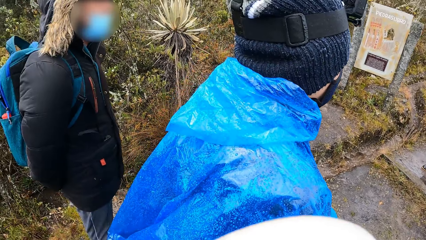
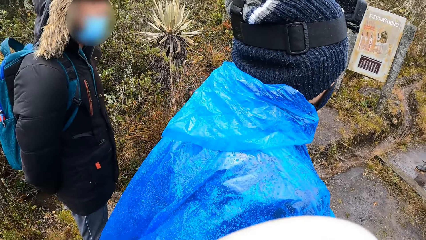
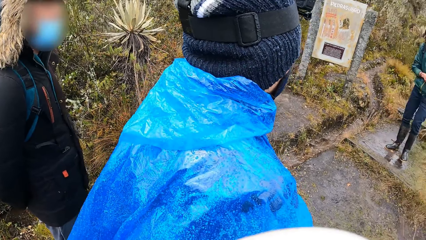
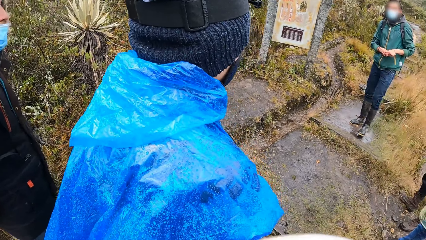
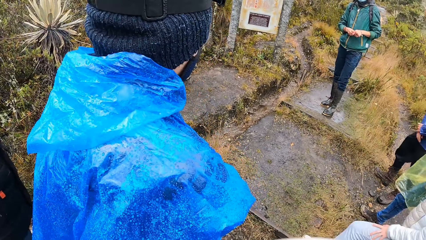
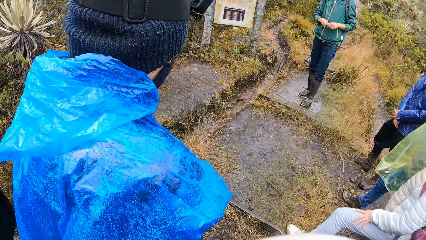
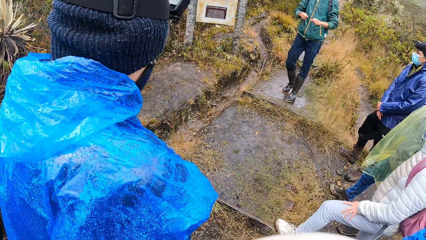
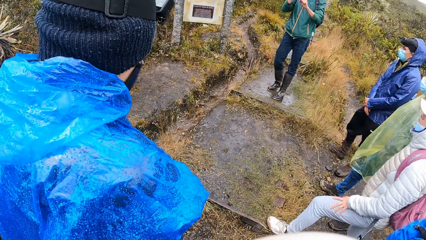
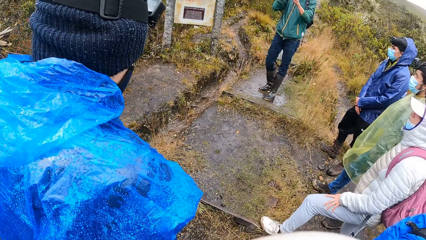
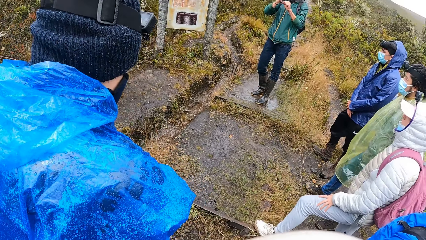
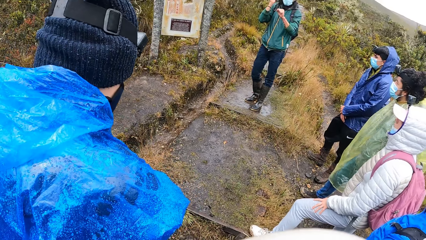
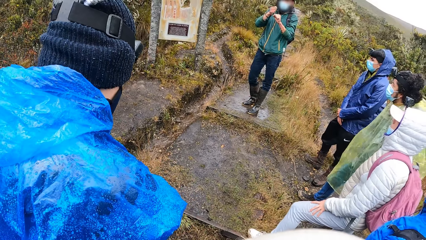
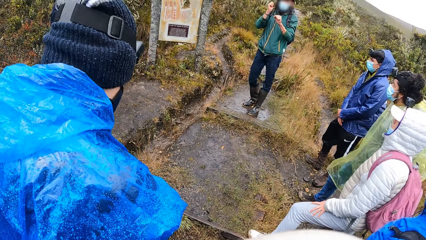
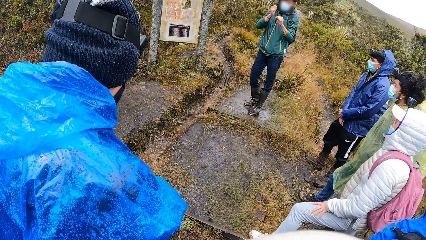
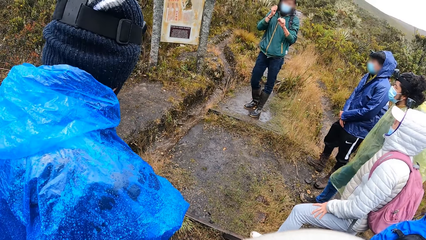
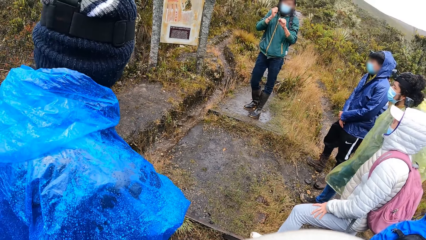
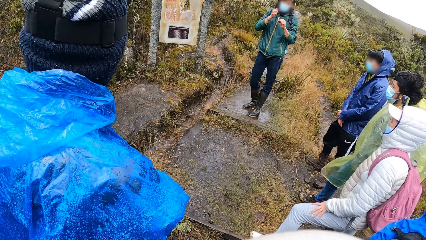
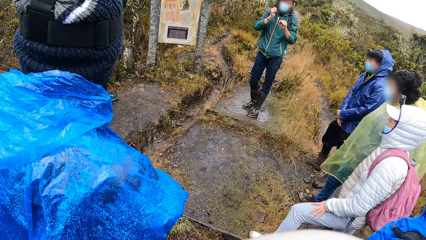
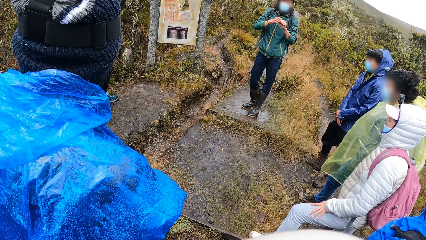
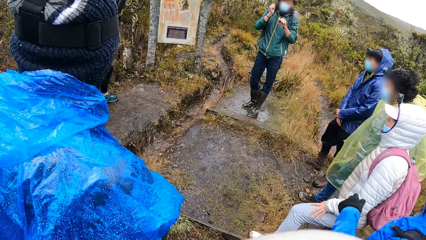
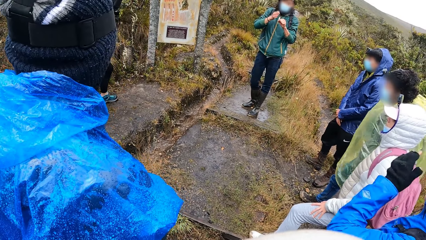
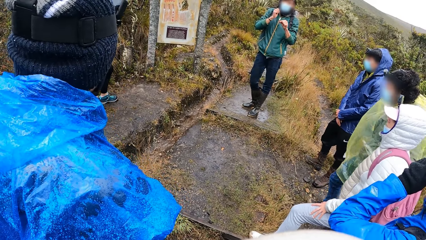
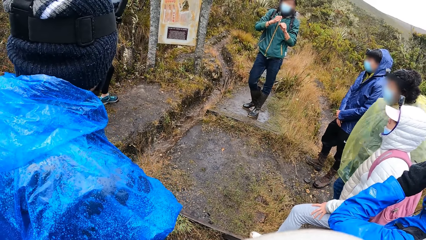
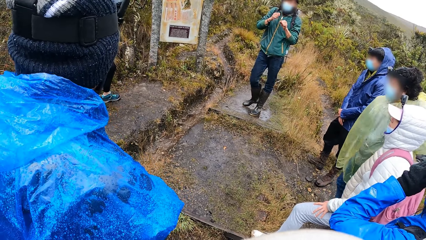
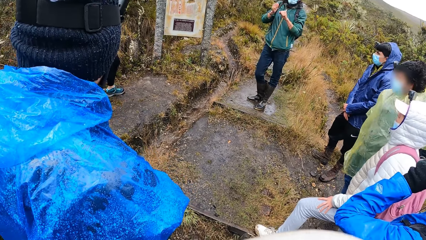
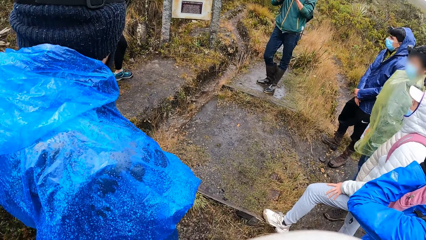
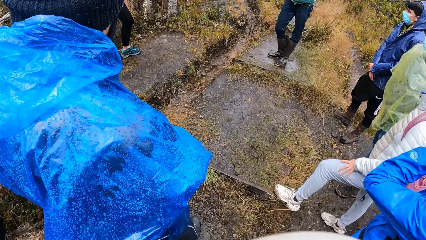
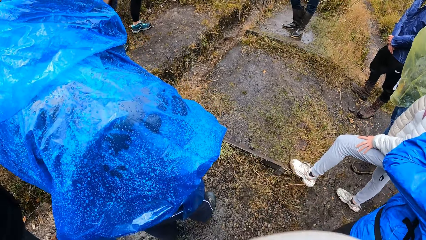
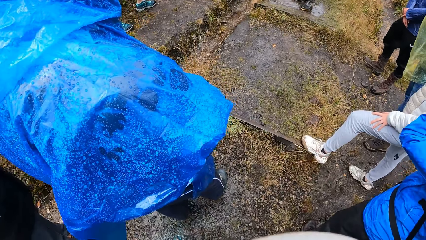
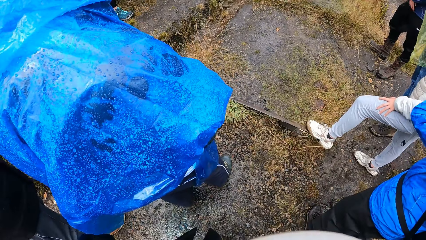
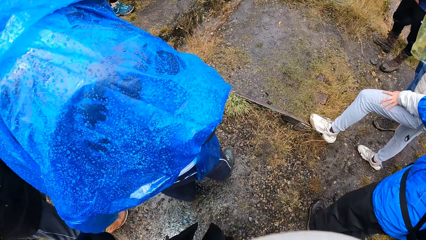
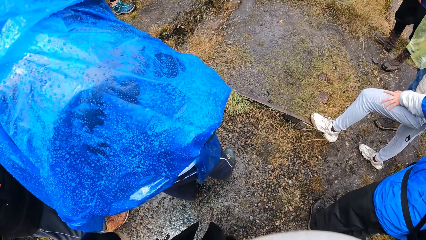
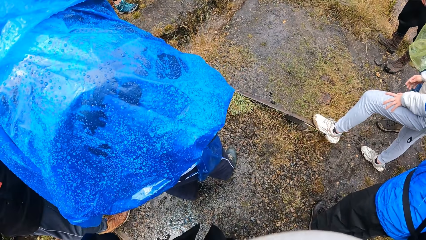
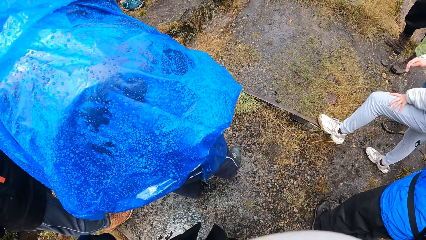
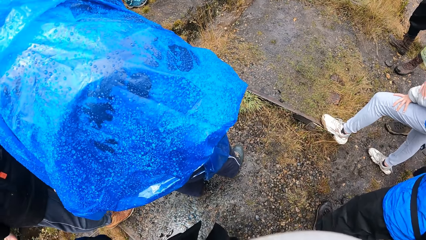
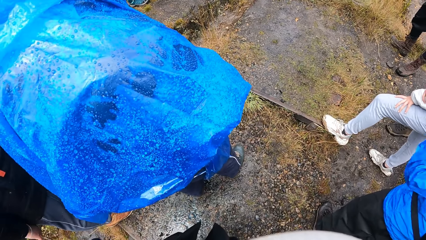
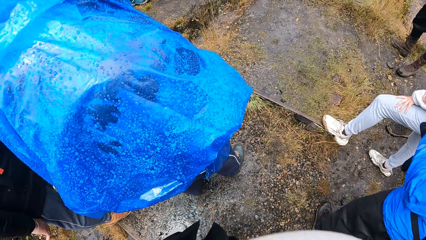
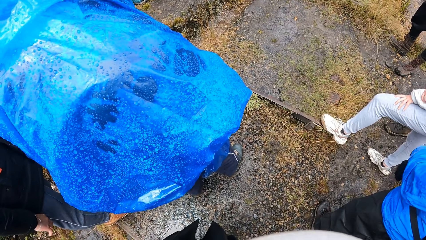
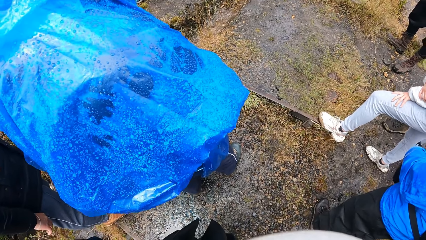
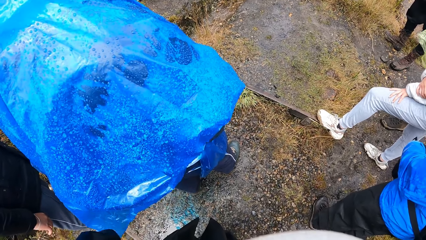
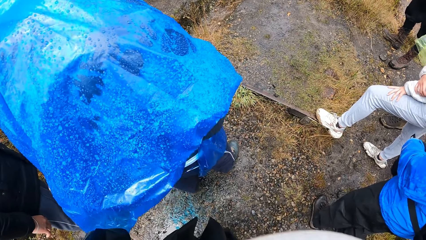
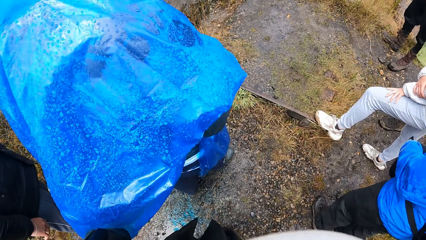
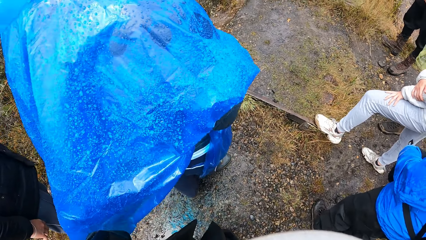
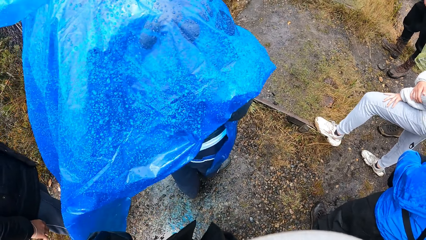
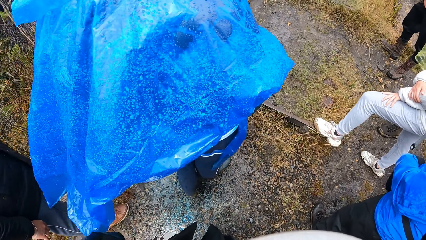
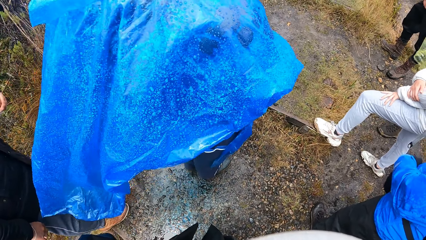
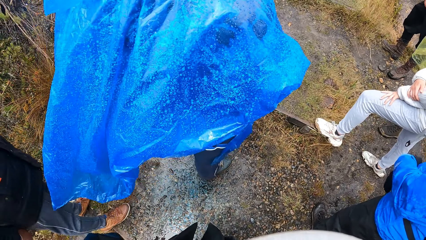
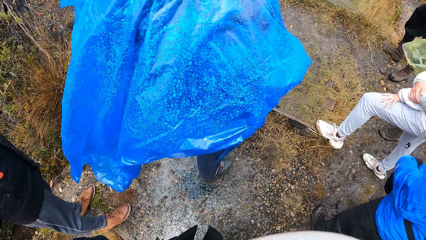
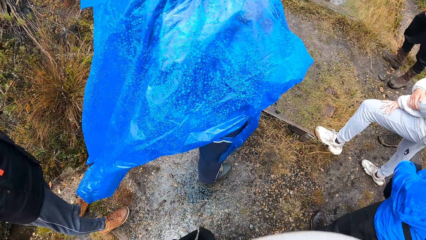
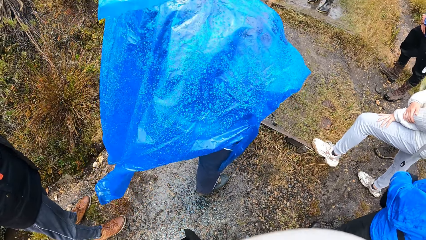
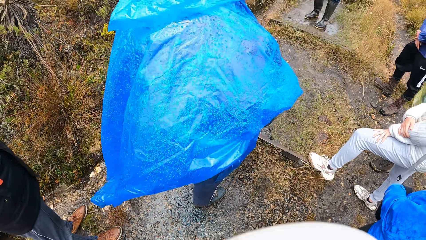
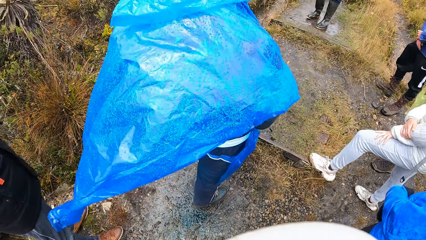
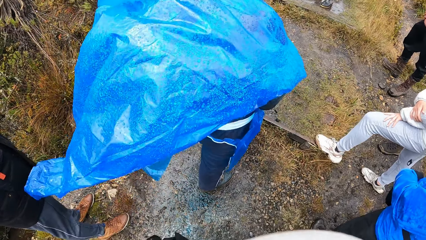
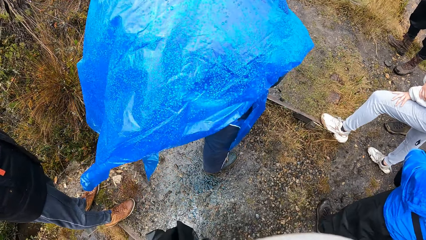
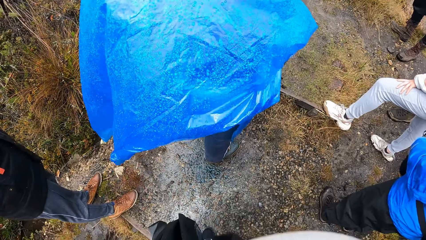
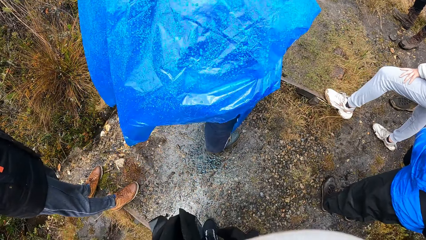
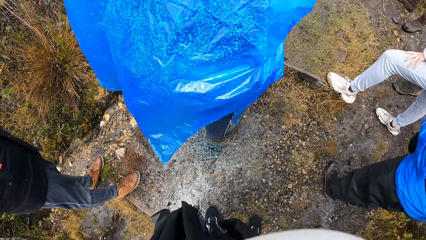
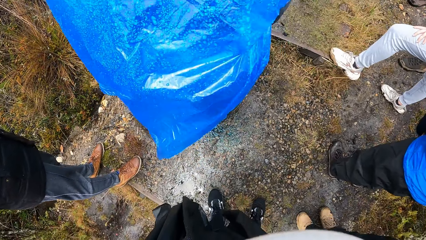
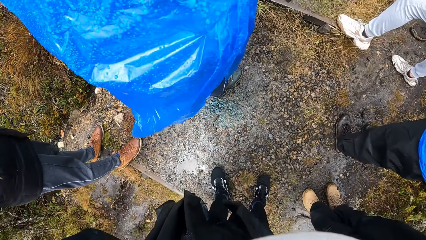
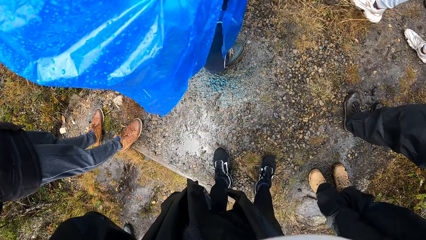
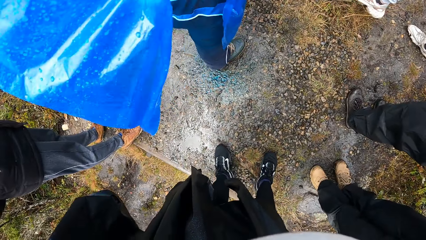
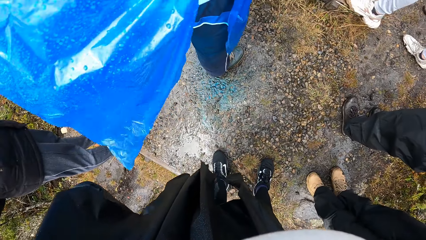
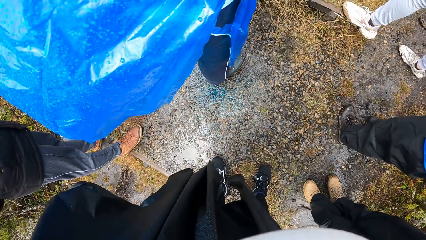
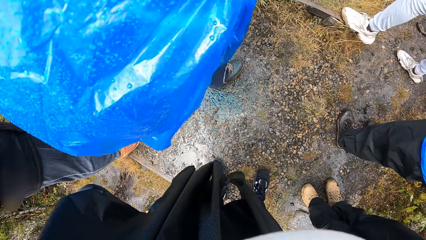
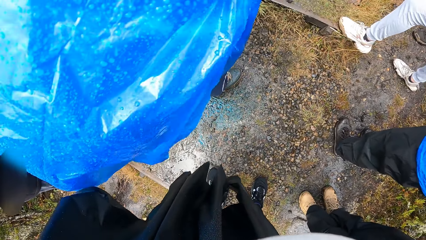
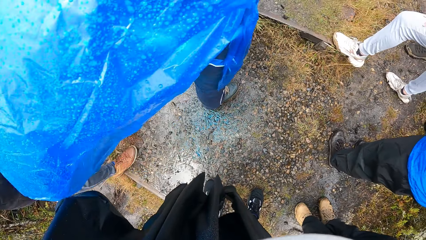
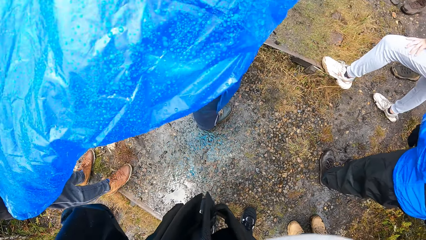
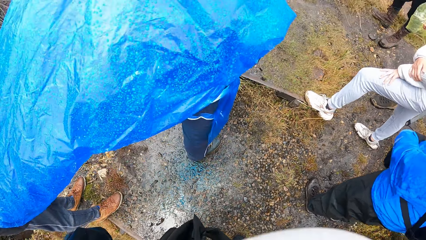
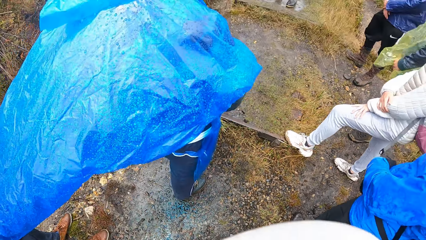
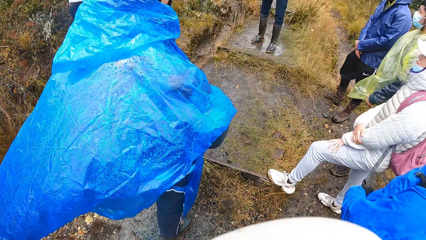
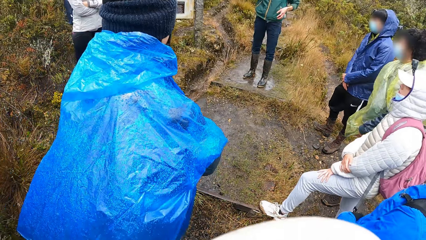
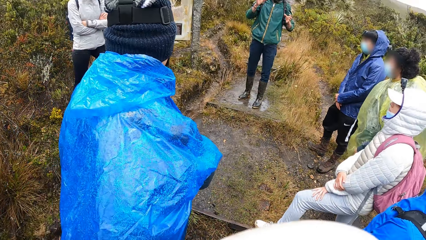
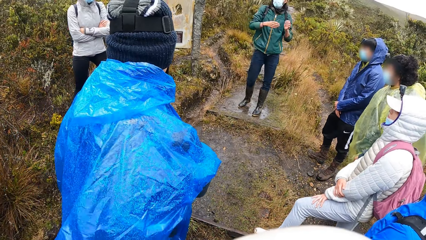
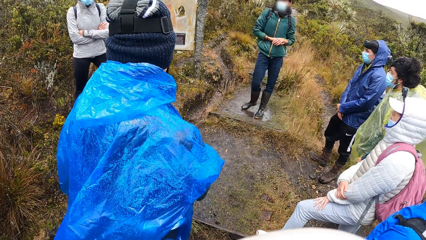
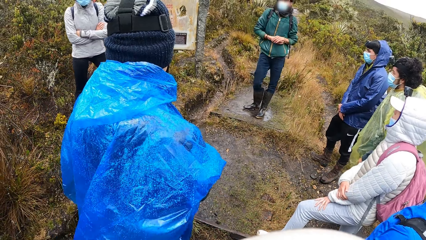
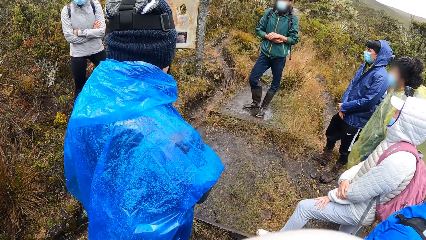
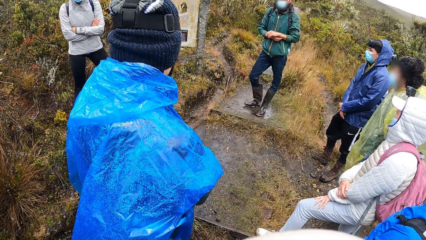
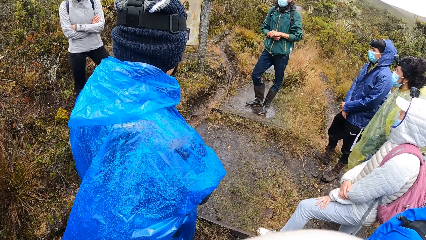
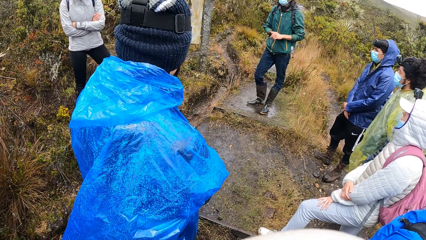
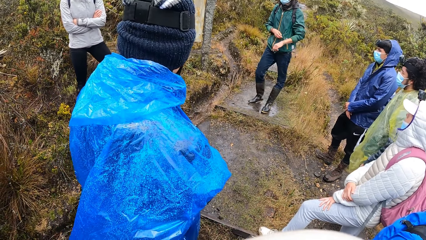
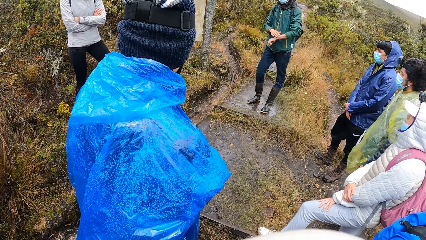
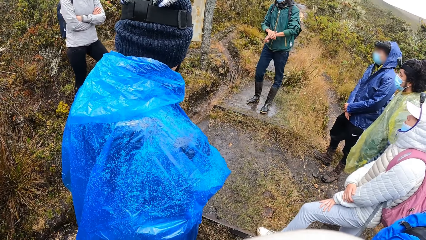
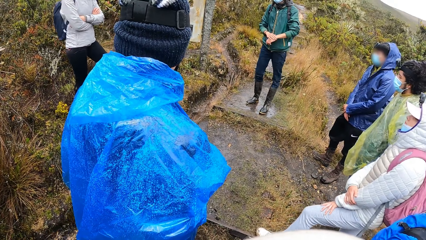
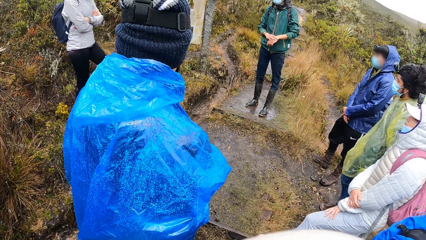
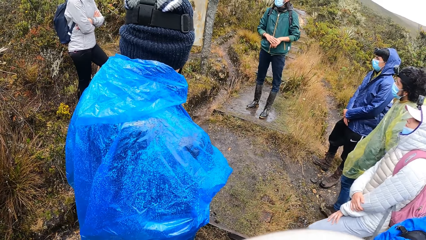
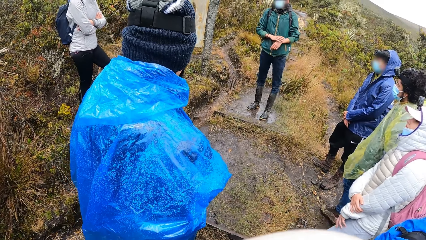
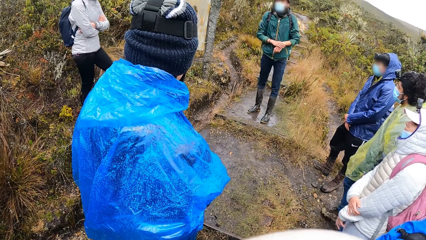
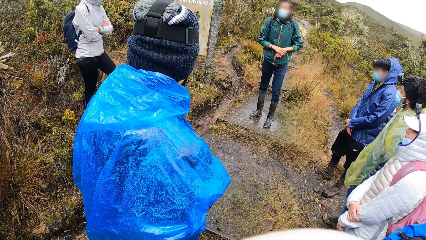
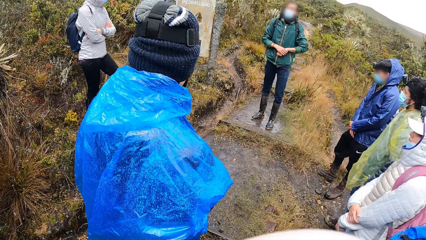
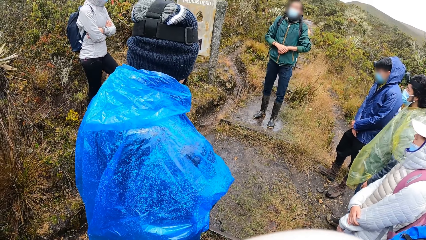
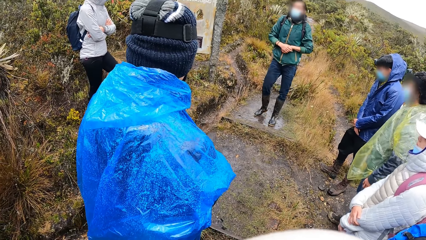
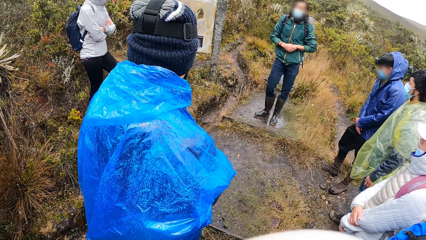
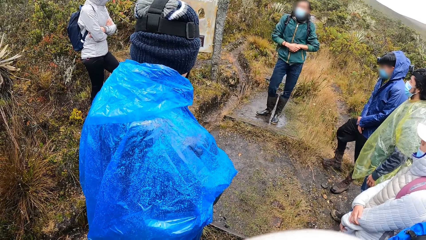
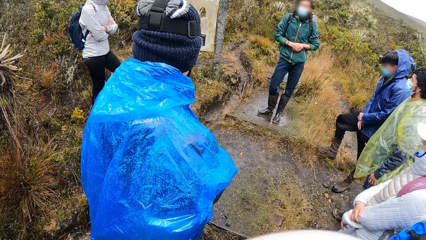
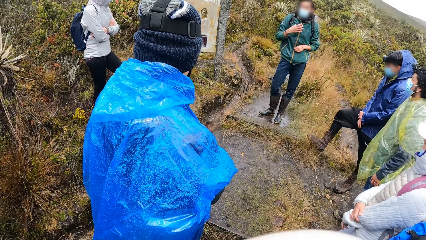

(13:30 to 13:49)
A man gestures his hands. The camera wearer looks around the park. The man gestures his hands.
